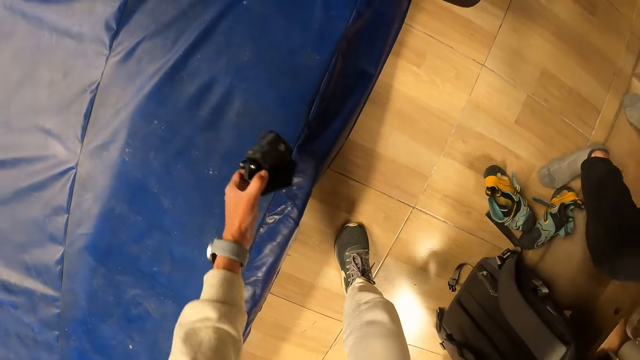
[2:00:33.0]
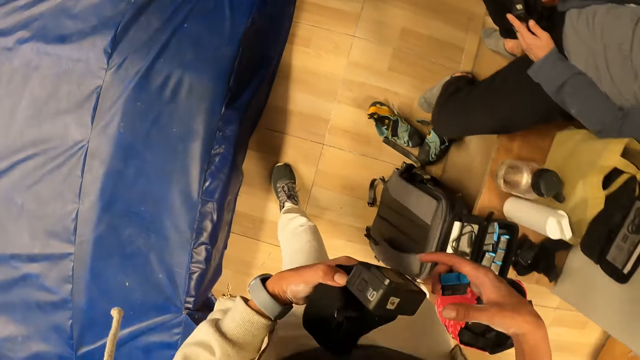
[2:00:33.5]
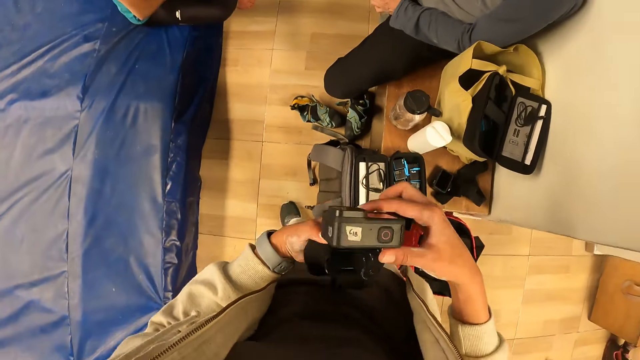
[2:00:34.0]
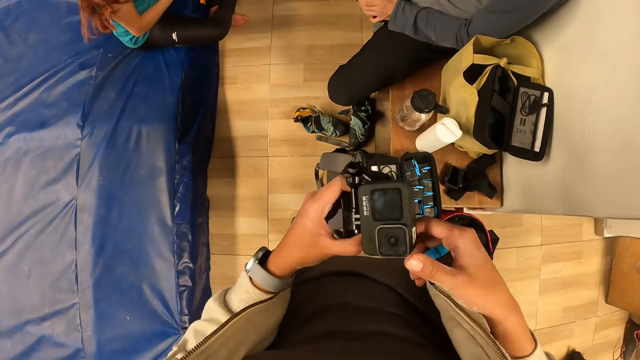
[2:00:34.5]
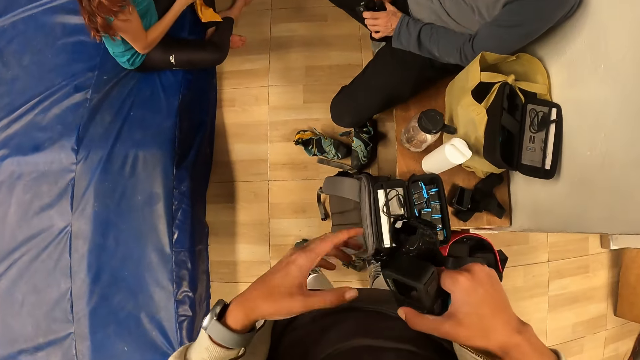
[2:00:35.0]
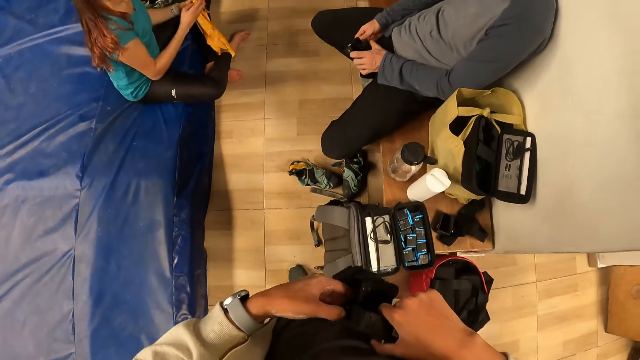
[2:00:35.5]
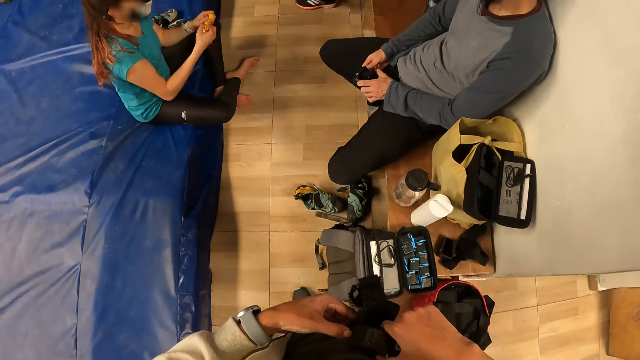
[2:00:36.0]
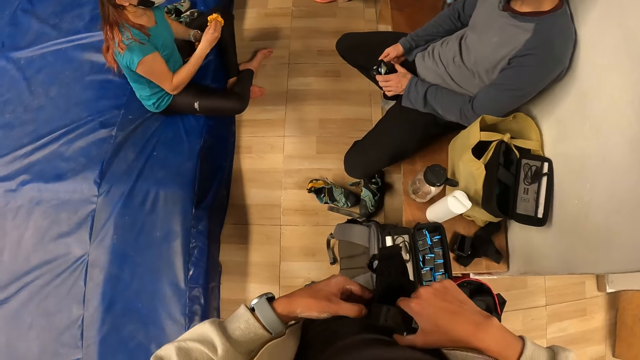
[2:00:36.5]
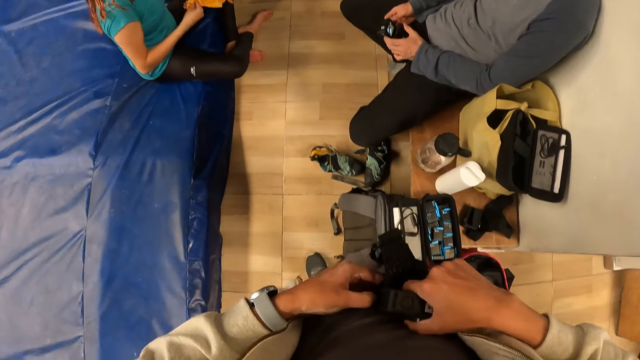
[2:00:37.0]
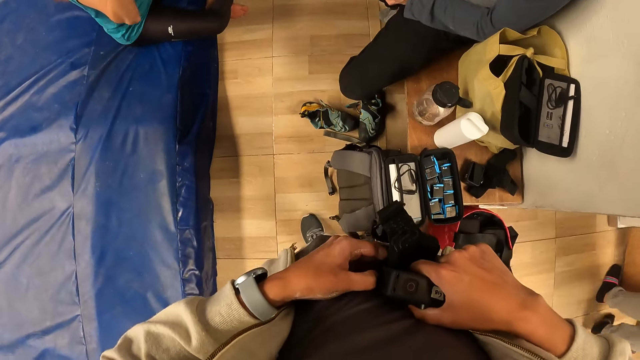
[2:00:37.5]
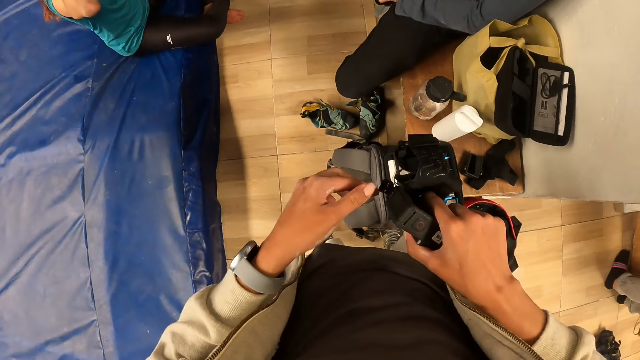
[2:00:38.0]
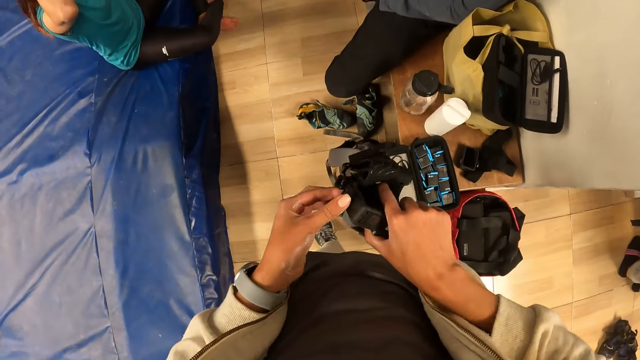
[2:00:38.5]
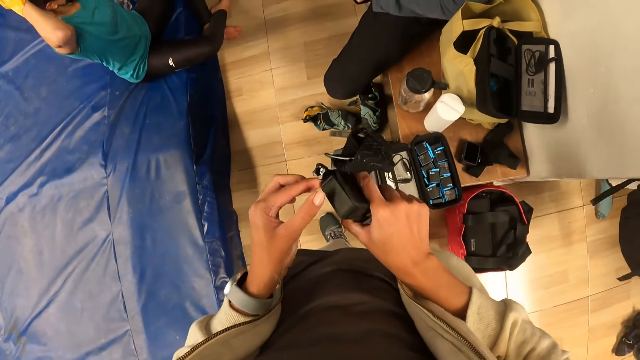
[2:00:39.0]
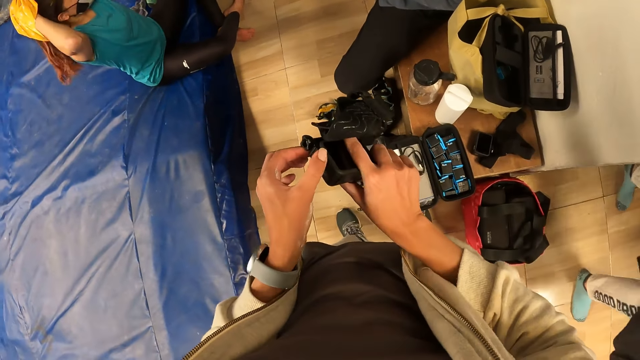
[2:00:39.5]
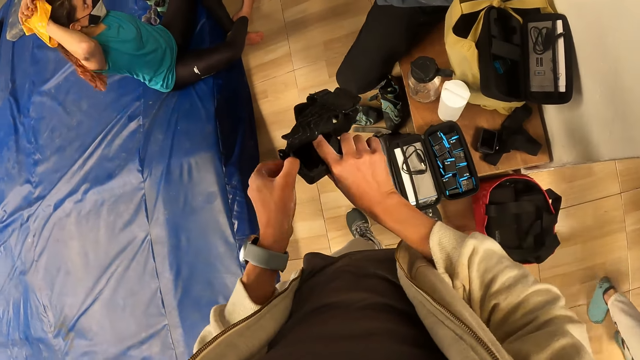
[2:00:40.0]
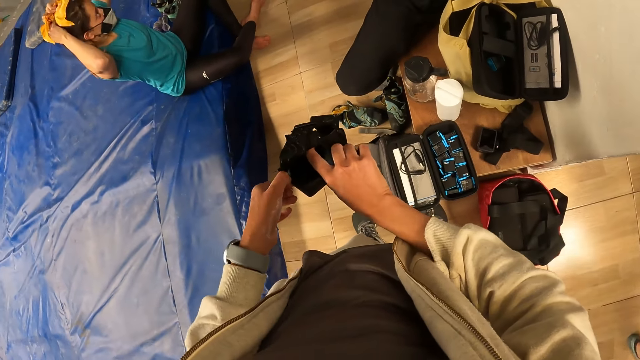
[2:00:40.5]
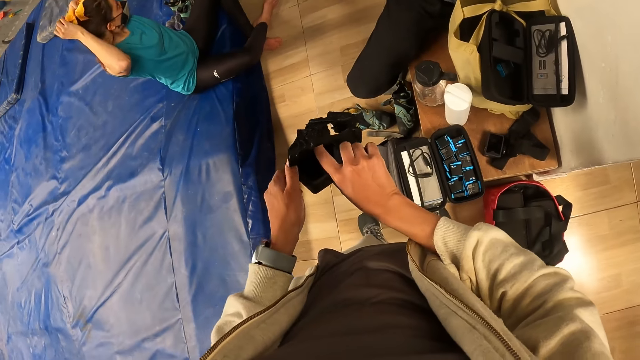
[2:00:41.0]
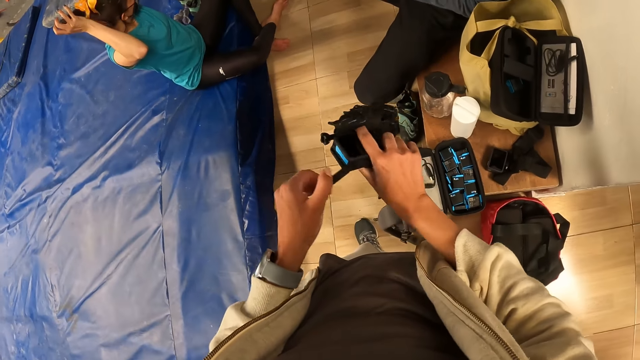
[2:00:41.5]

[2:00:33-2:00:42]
The camera wearer opens the camera.

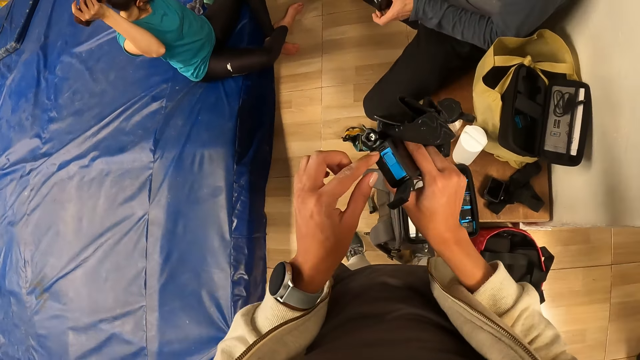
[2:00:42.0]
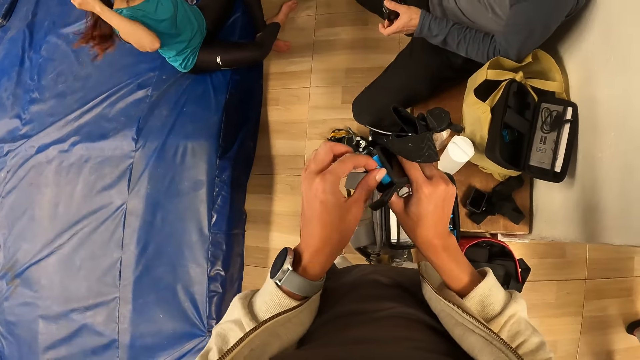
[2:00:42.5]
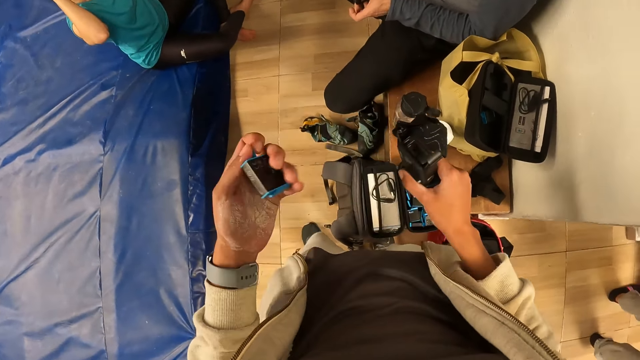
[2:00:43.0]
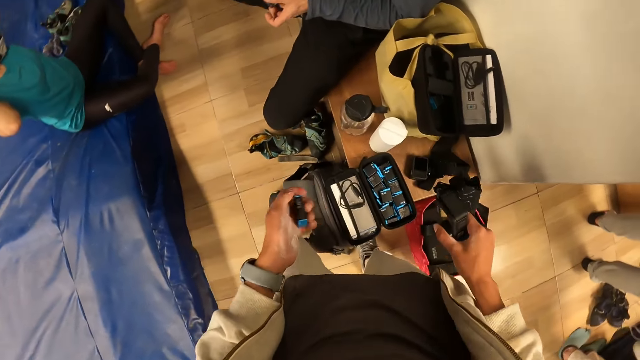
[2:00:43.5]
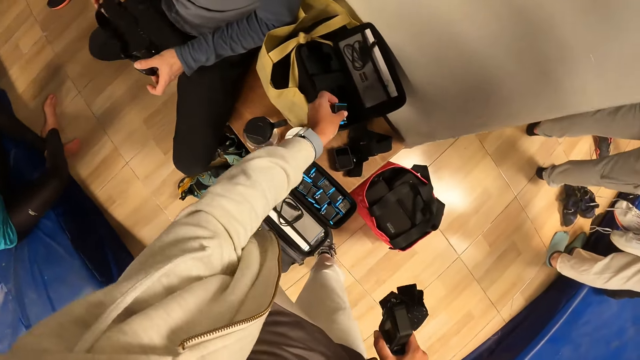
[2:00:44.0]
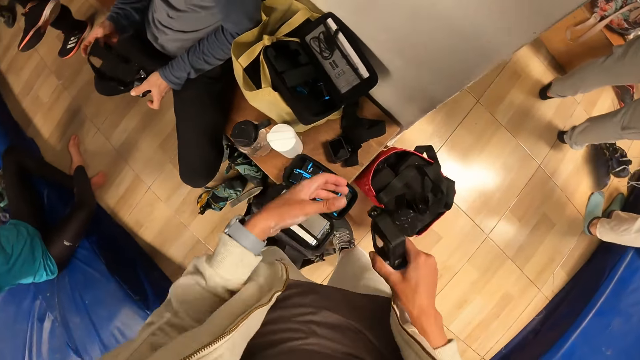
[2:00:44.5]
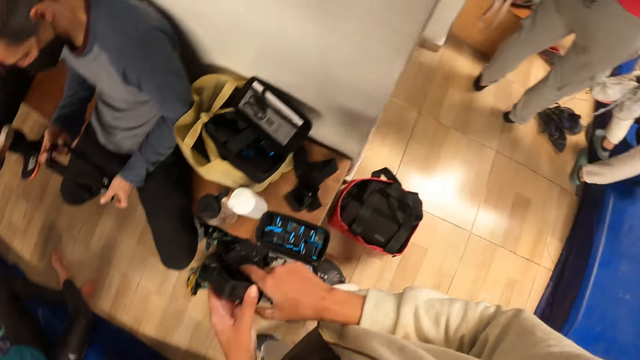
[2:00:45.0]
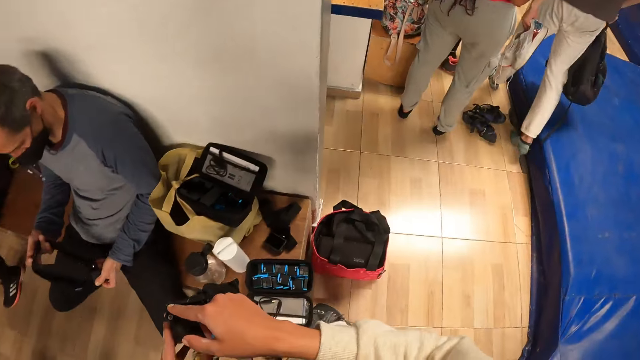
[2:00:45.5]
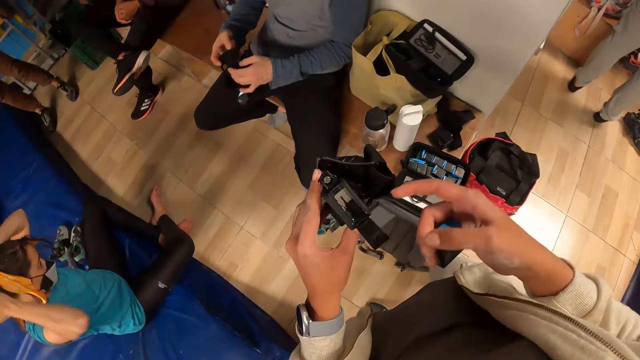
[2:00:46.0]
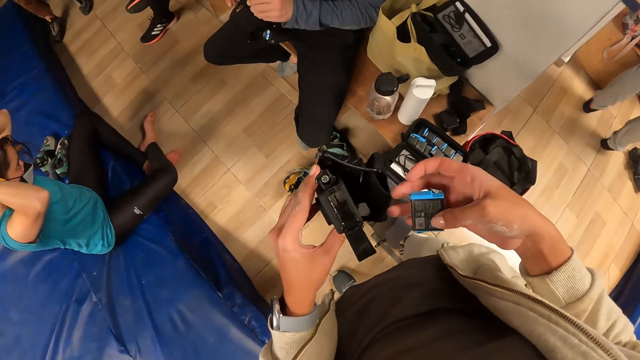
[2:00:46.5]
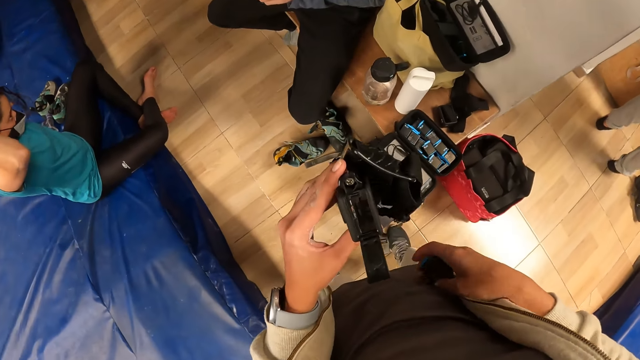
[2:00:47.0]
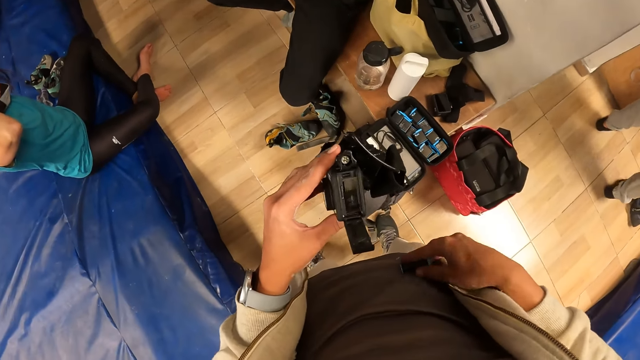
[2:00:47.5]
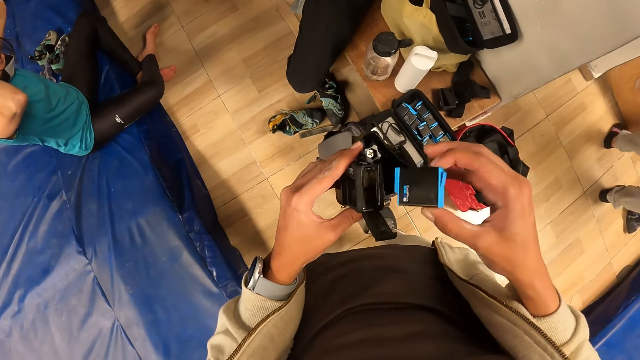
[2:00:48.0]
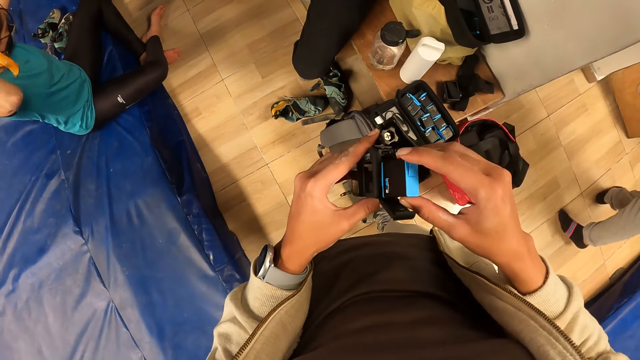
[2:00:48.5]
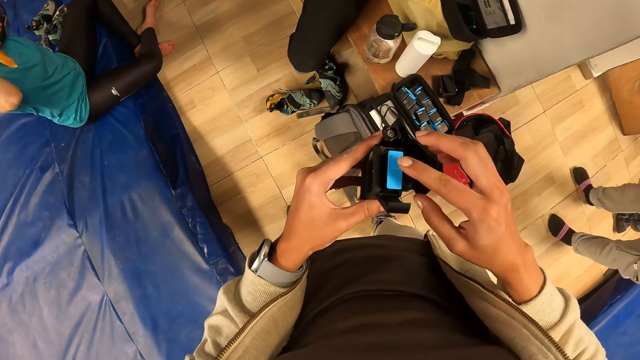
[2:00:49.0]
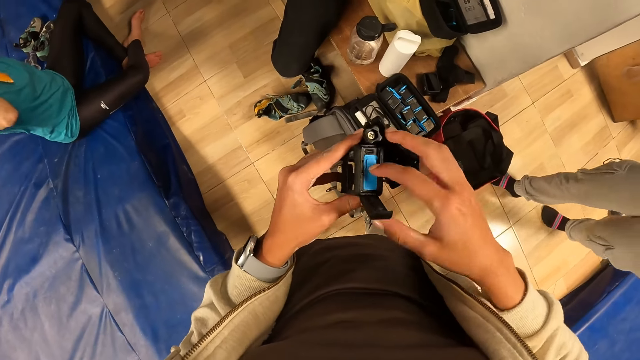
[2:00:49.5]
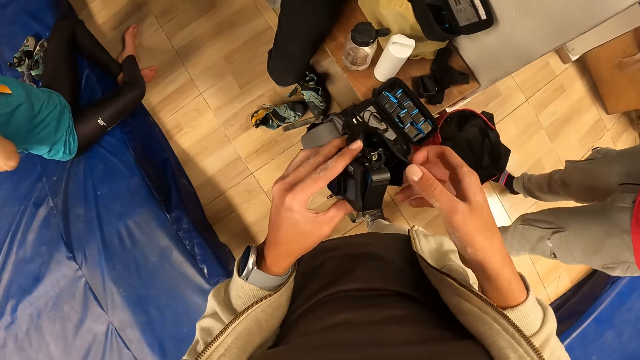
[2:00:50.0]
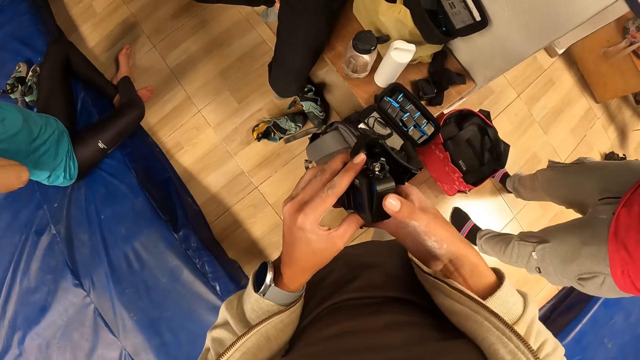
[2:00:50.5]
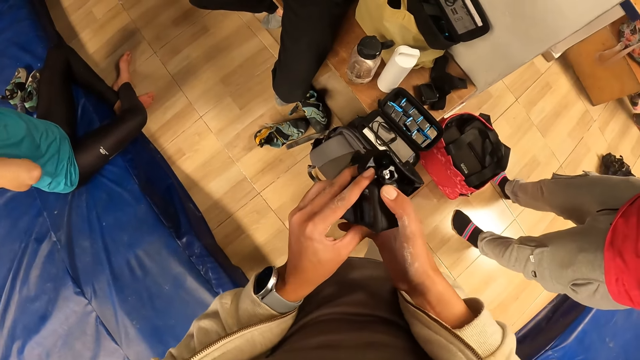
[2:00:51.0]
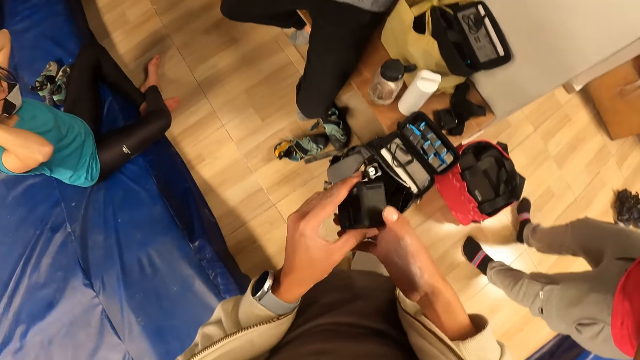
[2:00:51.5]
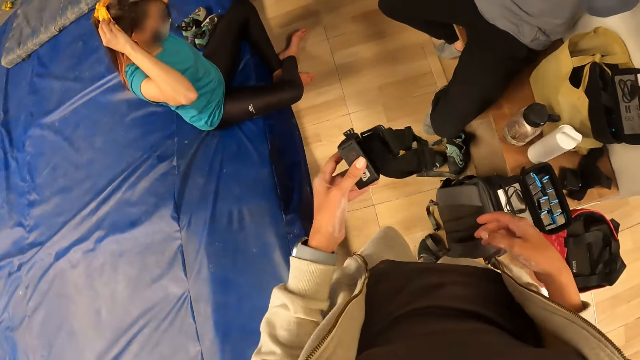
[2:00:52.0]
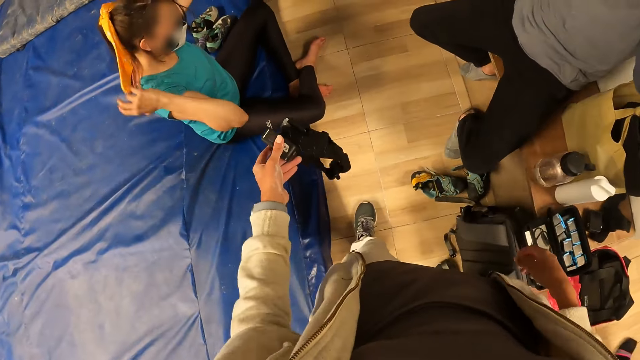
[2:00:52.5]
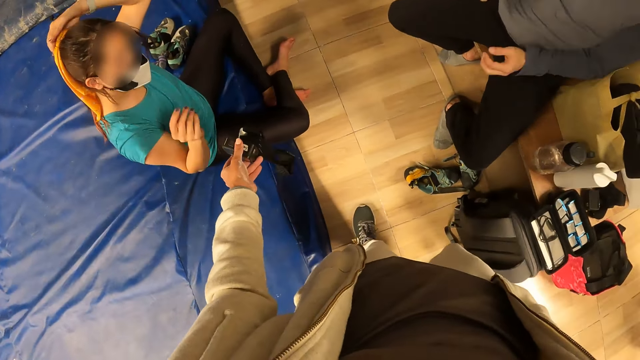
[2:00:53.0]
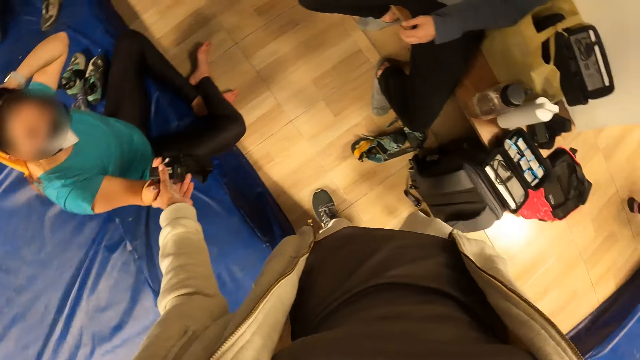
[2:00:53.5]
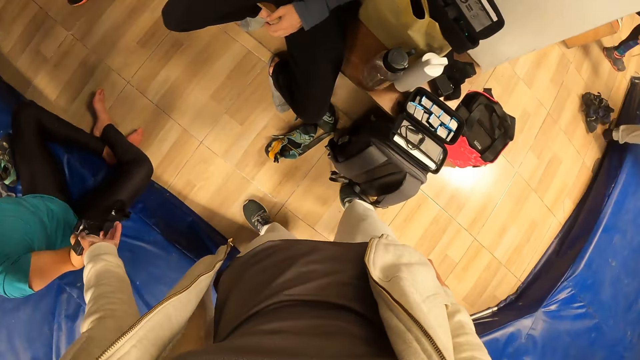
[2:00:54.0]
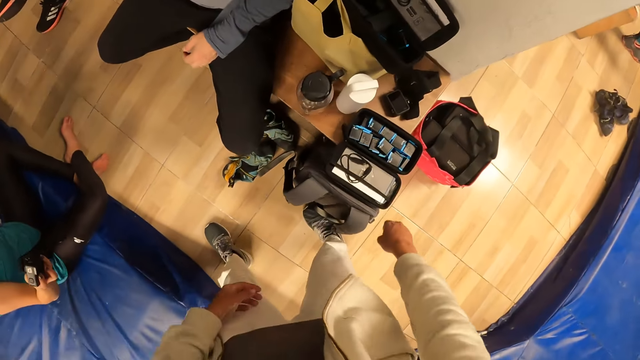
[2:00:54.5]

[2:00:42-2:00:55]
The camera wearer removes a battery from the camera with his left hand. He drops the battery in his left hand in the purse on the brown bag. He passes the camera in his right hand to his left hand. He inserts the battery in his right hand into the camera in his left hand. He closes the camera. He passes the camera in his left hand to a woman.
